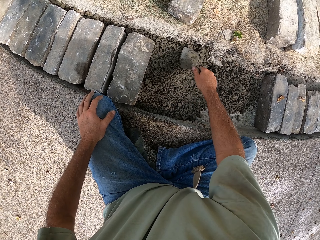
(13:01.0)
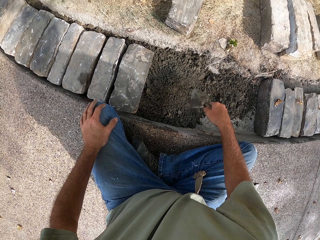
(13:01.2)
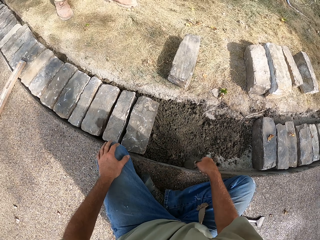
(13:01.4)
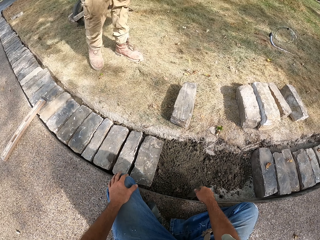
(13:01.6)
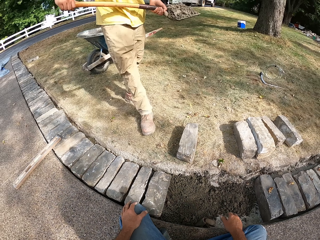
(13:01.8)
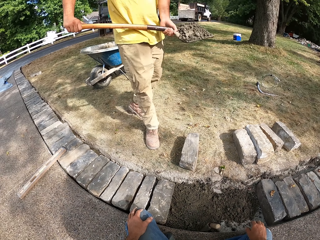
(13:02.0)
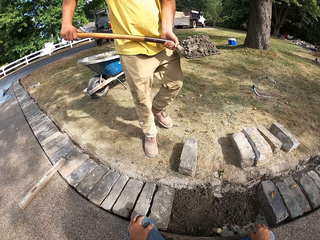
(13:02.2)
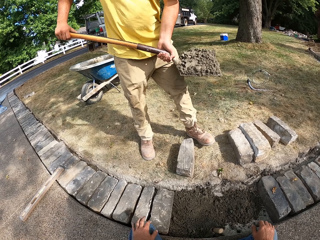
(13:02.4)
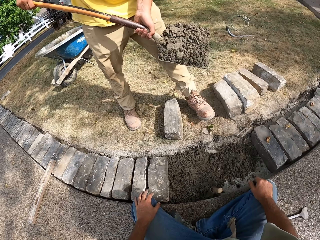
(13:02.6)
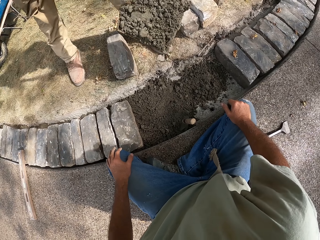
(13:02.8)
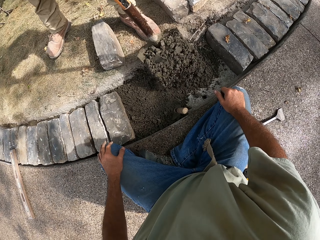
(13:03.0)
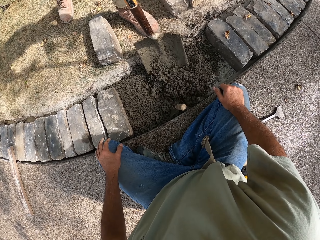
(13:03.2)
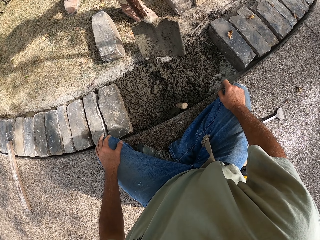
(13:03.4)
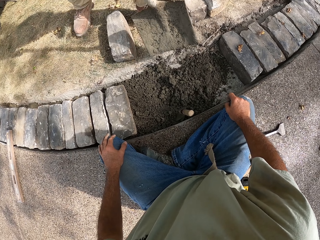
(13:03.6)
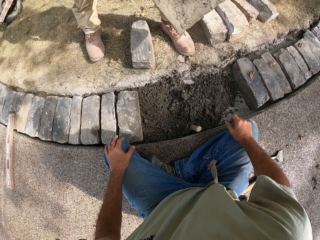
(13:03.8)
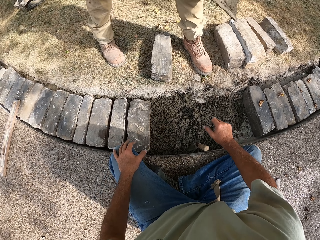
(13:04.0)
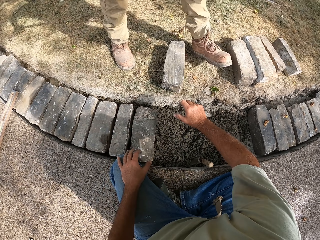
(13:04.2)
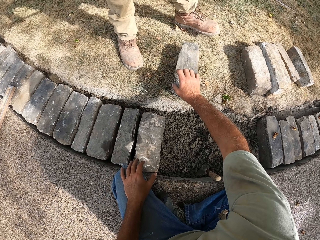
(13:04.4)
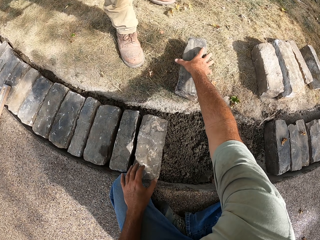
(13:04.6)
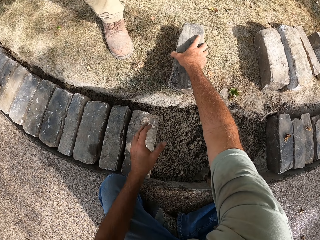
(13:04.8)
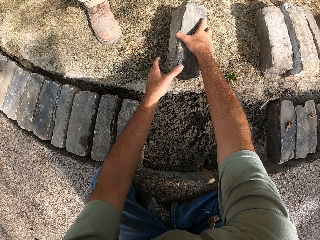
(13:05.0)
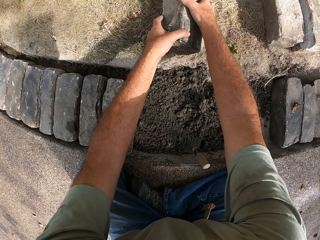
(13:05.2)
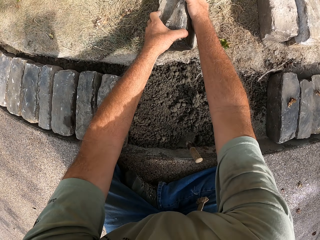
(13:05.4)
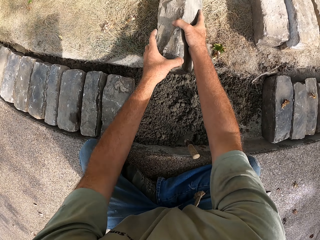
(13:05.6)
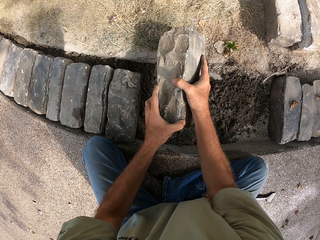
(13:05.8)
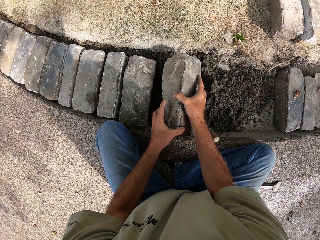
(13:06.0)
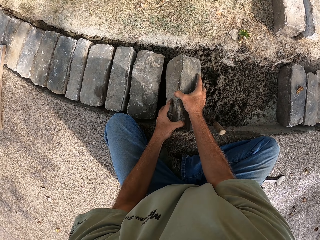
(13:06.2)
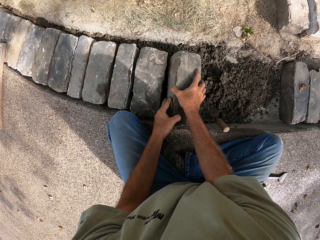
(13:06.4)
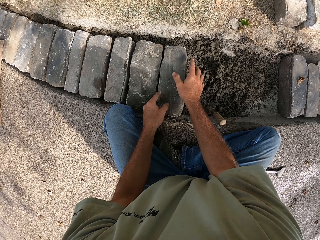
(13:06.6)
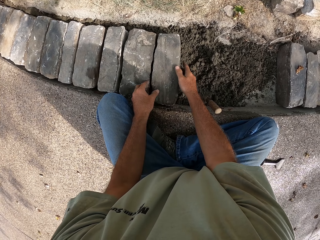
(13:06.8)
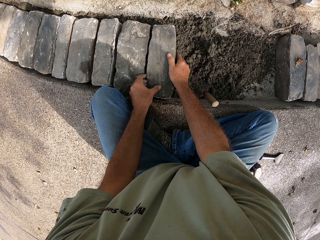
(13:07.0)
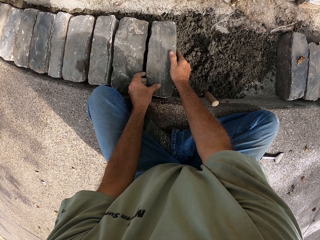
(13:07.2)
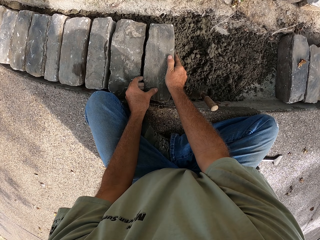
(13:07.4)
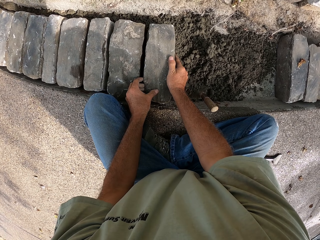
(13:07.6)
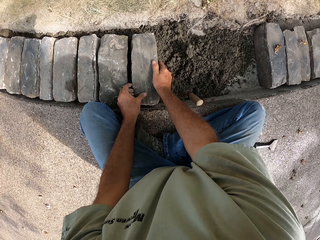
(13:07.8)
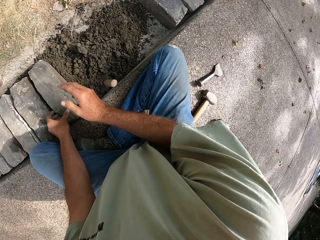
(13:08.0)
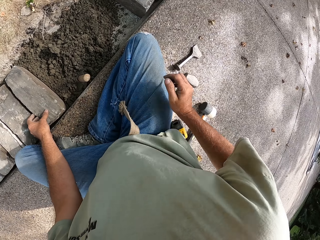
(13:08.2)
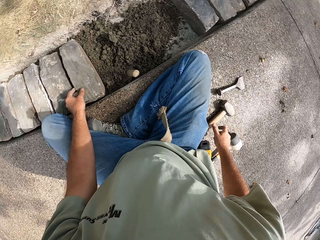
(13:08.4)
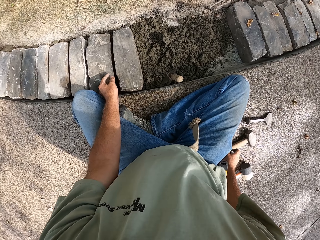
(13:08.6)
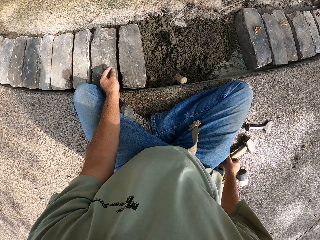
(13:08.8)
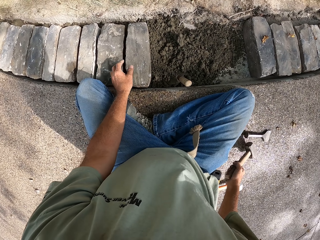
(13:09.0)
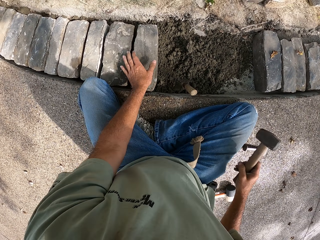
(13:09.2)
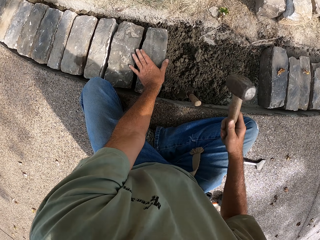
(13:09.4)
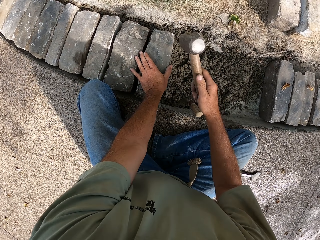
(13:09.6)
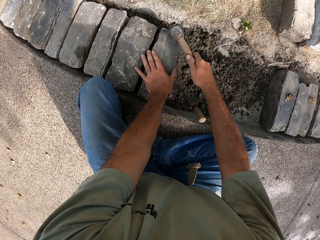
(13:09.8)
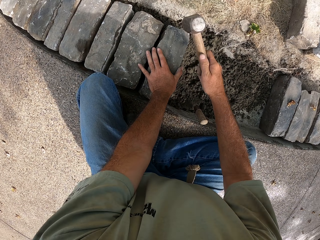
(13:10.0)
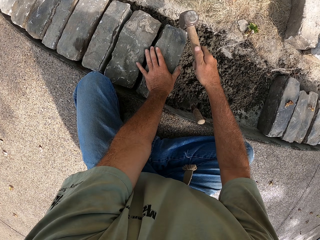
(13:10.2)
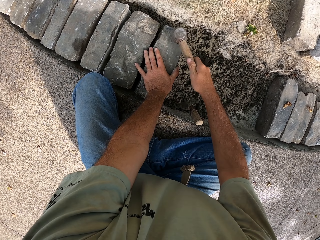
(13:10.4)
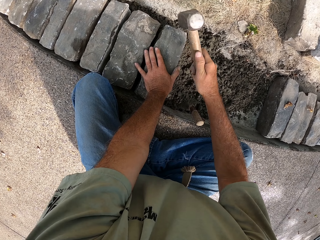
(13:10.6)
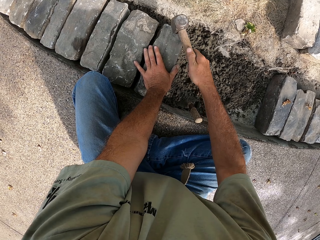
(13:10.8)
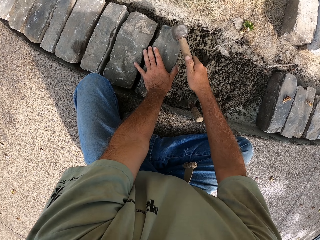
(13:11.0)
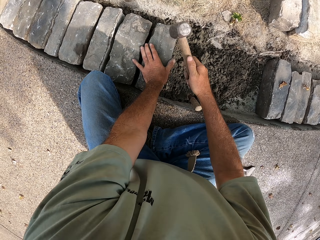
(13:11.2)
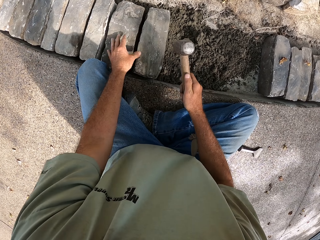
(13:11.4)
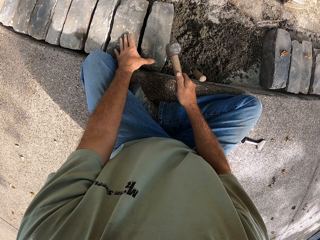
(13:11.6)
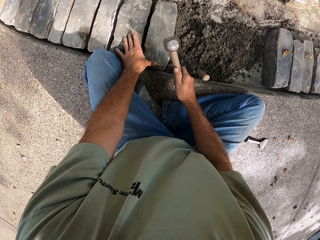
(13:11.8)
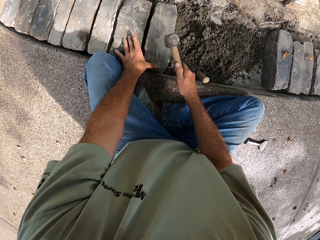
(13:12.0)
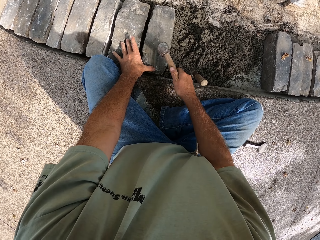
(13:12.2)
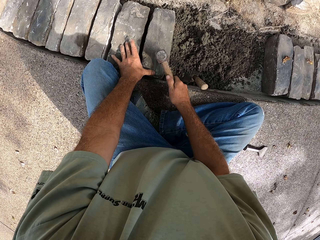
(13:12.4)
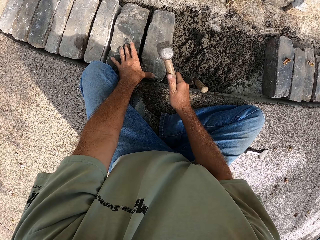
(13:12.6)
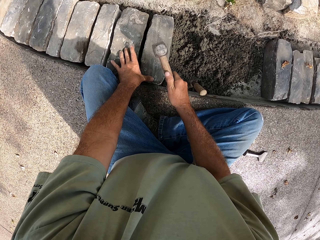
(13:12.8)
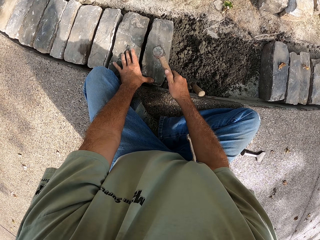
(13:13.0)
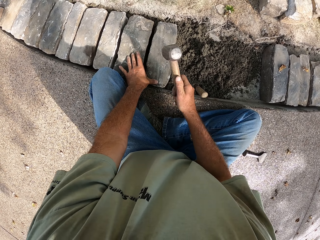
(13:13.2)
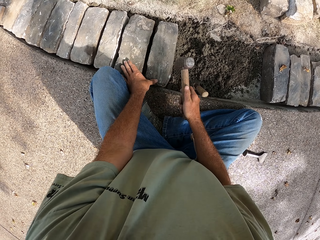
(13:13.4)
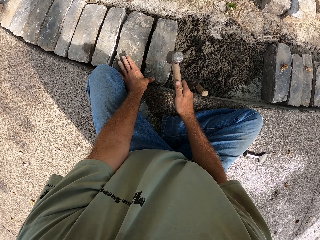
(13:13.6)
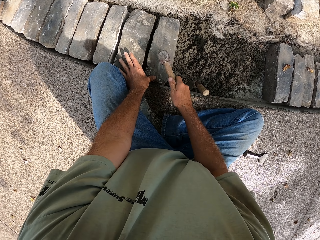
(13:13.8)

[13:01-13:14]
A person pours the concrete. The camera wearer touches both of his knees with both his hands. He picks up a block with his right hand. He takes the concrete. He puts the block on the concrete with both his hands. He picks up a hammer with his right hand. He beats the blocks with the hammer.

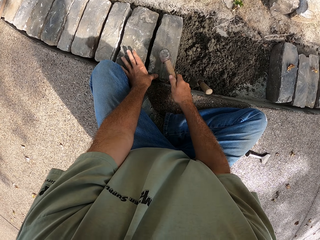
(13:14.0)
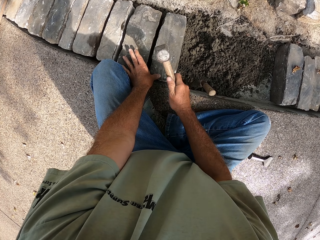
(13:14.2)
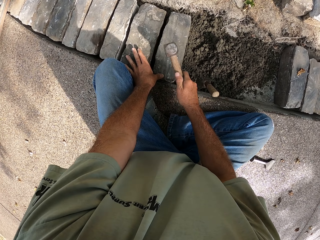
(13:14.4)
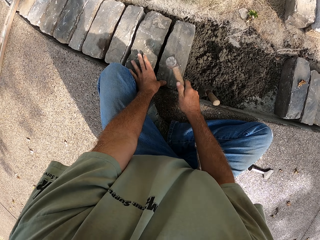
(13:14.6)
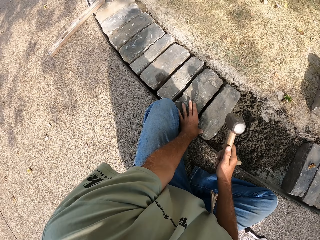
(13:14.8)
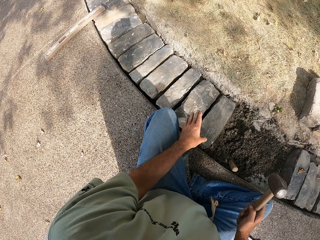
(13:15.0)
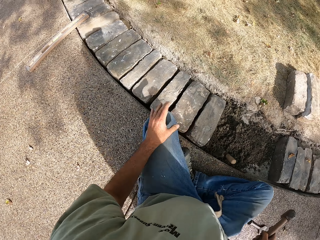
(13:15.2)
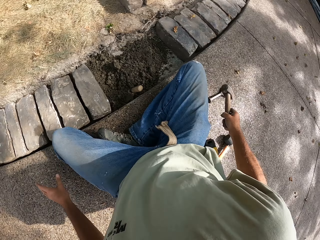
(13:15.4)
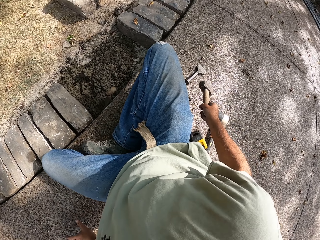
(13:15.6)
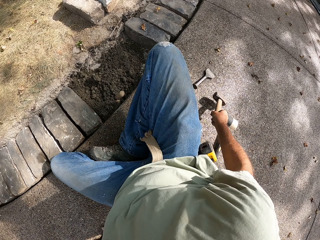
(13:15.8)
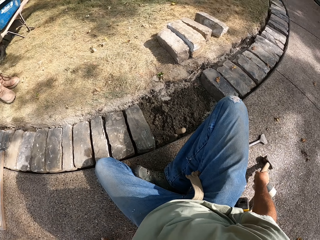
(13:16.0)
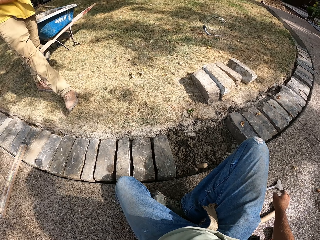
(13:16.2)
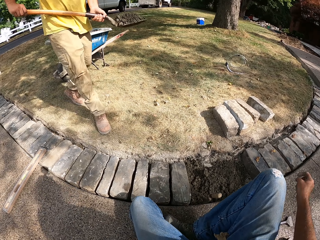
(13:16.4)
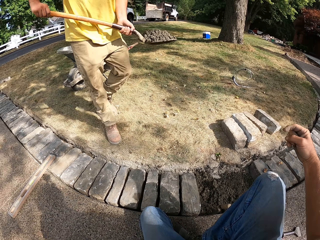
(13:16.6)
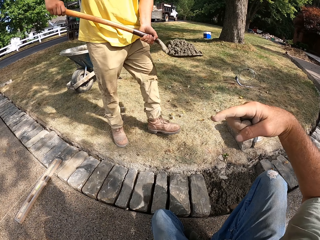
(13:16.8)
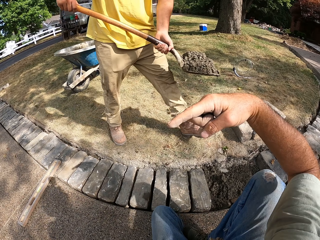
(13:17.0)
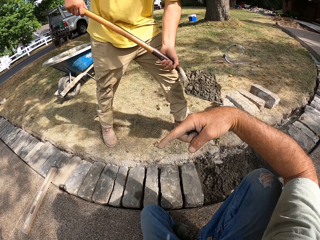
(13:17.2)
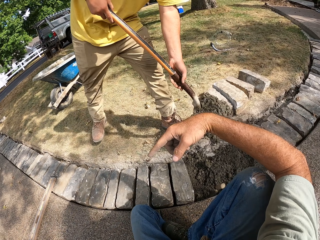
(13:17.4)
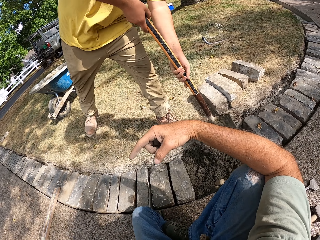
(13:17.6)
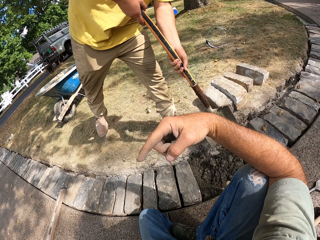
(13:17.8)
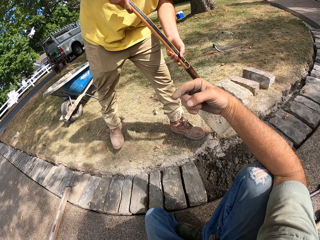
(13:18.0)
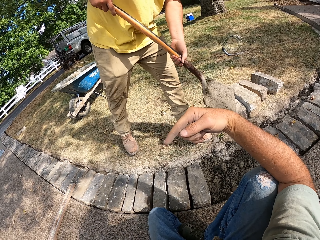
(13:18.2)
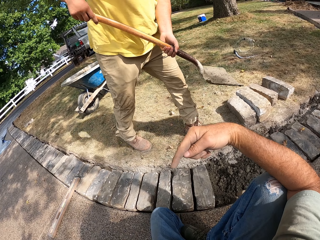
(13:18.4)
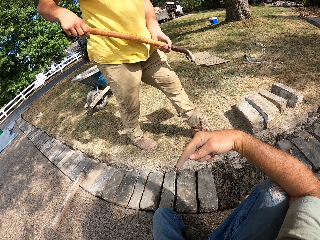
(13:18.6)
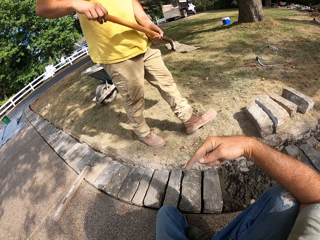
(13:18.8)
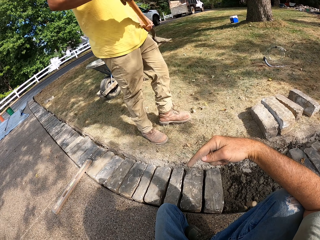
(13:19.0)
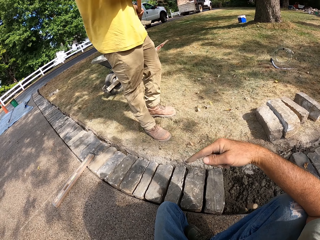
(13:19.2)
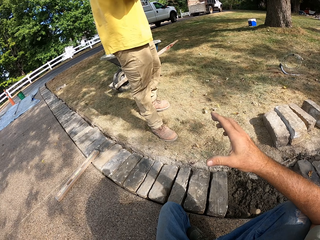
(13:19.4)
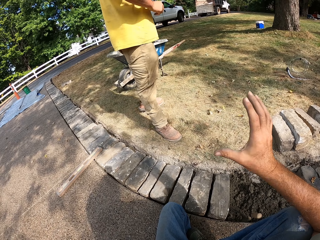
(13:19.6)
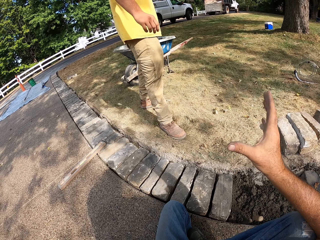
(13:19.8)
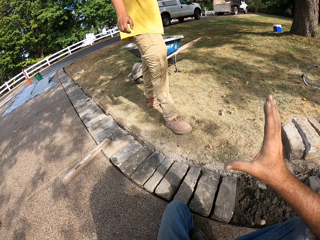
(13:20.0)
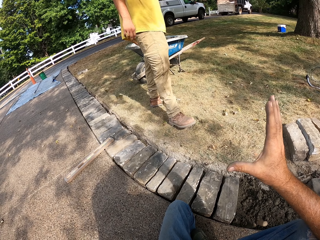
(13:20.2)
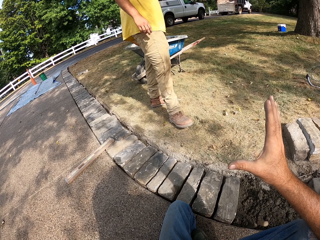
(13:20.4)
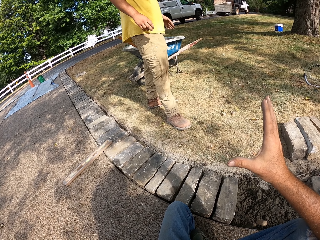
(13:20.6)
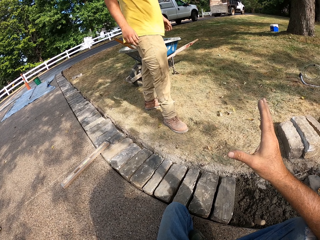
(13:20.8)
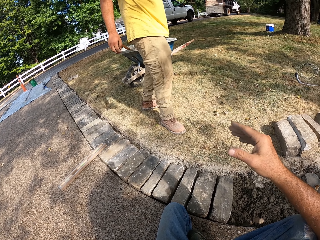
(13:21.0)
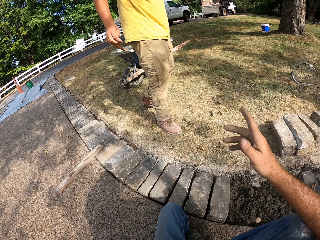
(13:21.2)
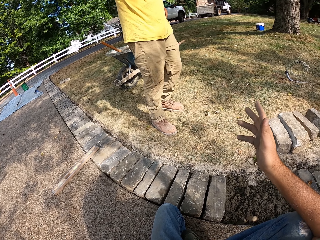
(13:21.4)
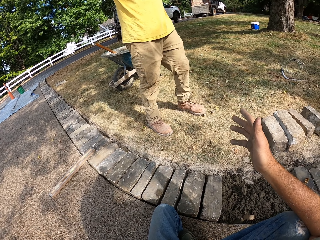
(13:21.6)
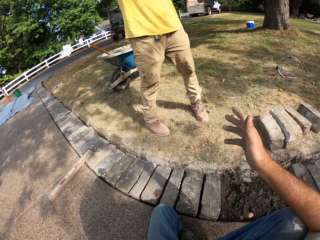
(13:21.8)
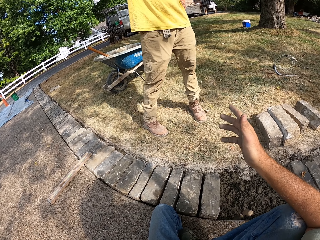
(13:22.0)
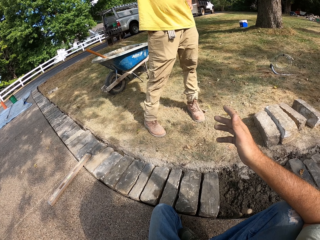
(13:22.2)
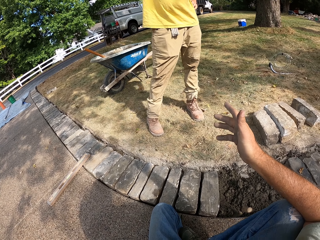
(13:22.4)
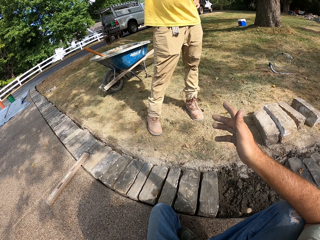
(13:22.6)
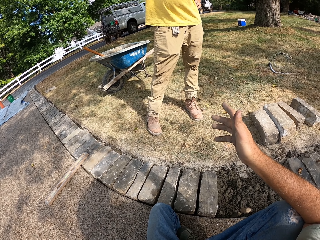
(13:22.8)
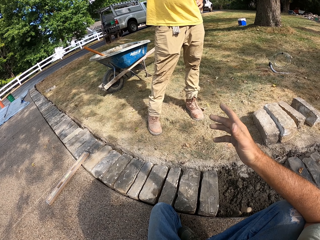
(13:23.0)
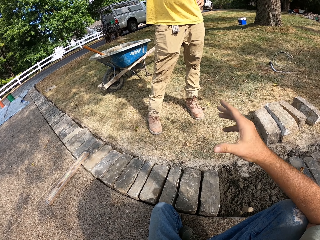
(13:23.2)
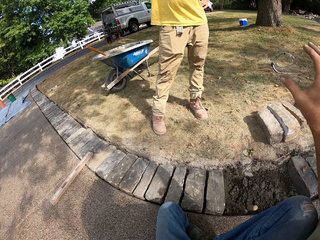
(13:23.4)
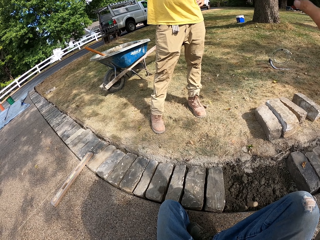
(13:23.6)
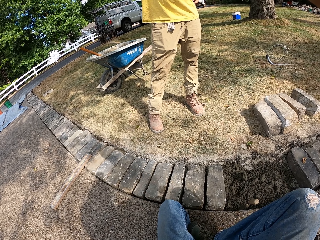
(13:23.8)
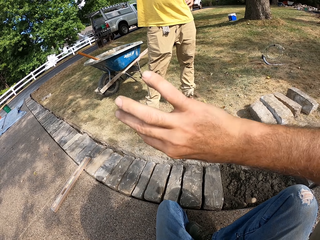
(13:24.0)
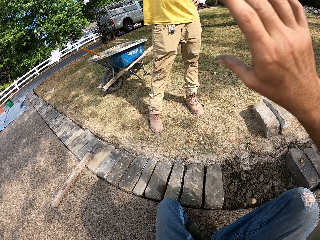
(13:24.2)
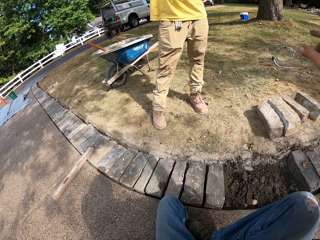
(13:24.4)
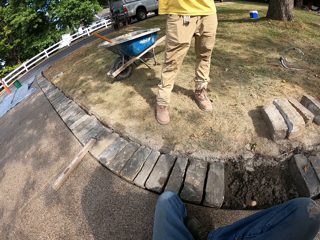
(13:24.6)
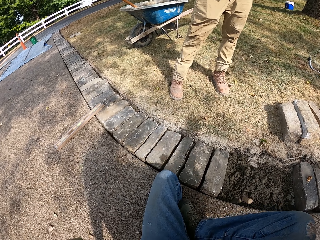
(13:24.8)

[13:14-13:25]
The camera wearer puts the hammer on the ground with his right hand. He gestures with his right hand.
